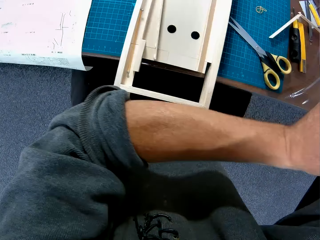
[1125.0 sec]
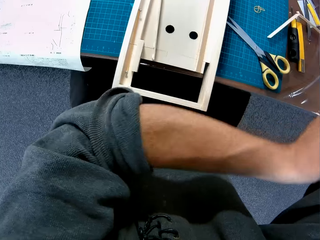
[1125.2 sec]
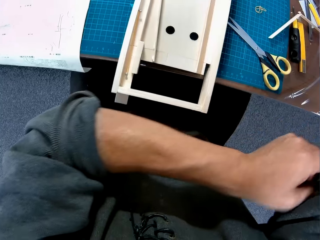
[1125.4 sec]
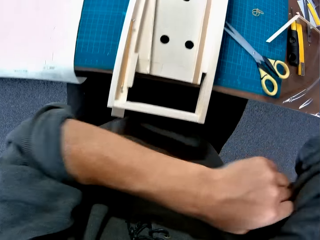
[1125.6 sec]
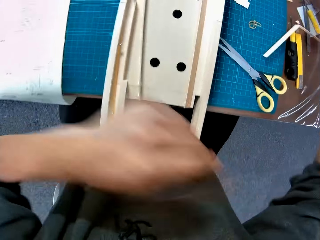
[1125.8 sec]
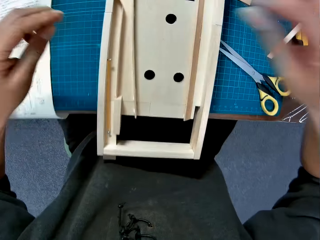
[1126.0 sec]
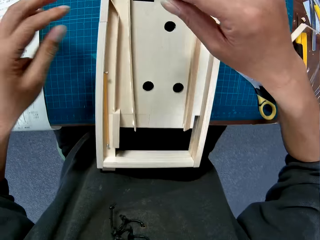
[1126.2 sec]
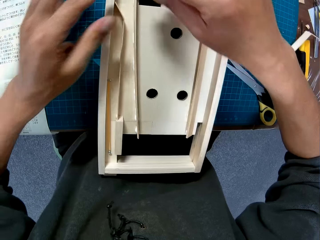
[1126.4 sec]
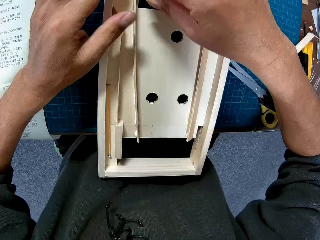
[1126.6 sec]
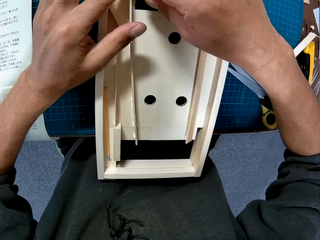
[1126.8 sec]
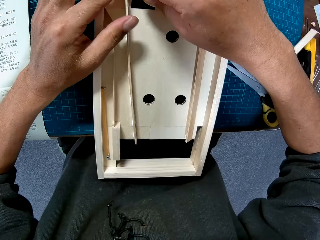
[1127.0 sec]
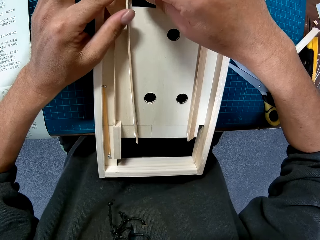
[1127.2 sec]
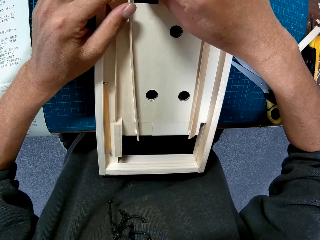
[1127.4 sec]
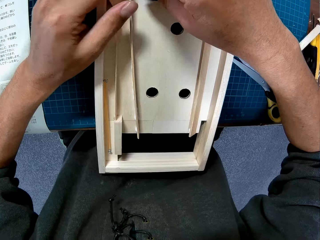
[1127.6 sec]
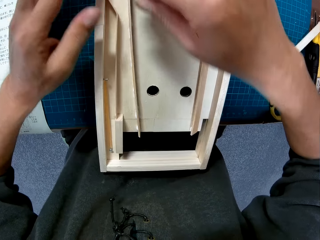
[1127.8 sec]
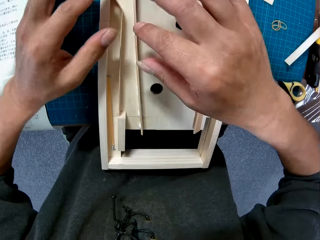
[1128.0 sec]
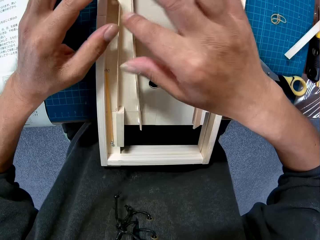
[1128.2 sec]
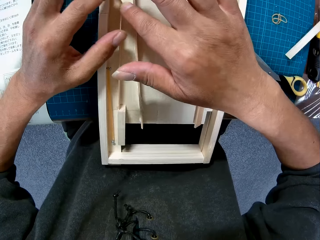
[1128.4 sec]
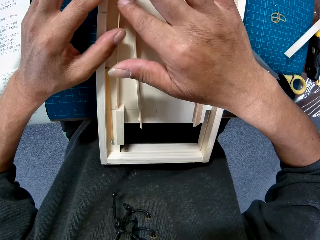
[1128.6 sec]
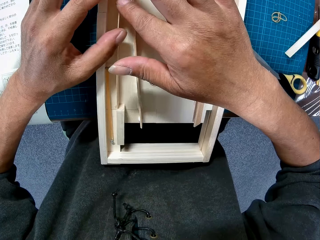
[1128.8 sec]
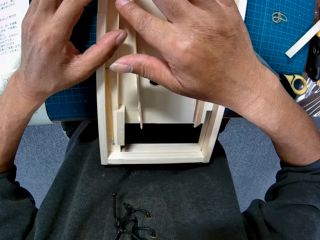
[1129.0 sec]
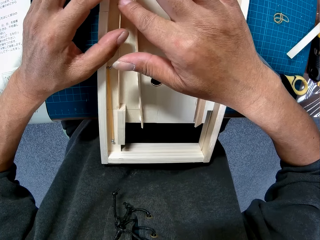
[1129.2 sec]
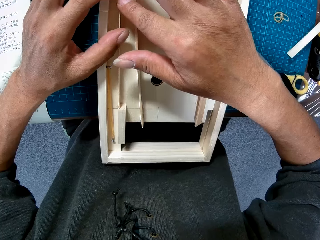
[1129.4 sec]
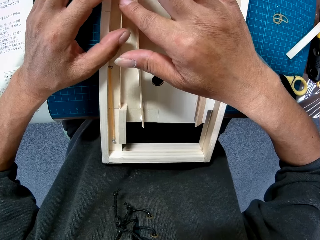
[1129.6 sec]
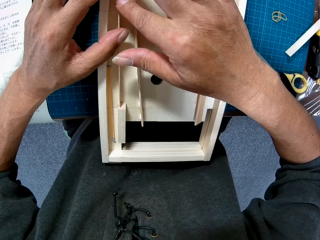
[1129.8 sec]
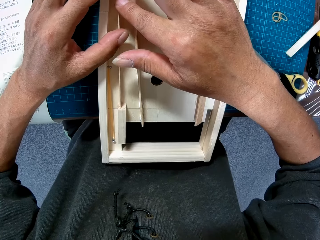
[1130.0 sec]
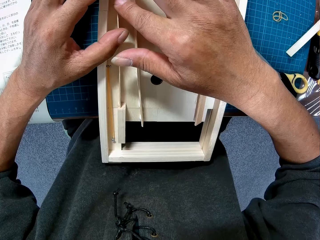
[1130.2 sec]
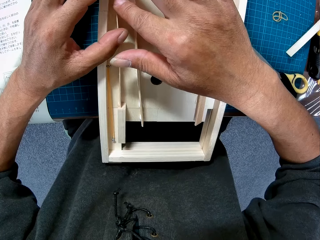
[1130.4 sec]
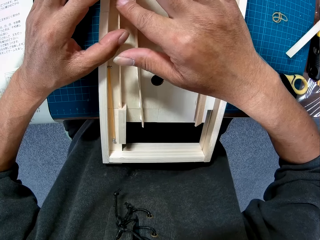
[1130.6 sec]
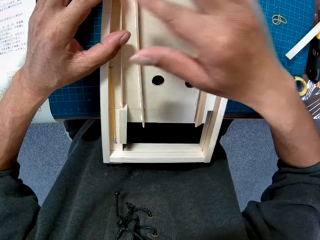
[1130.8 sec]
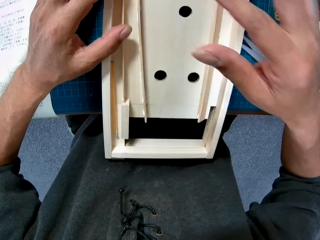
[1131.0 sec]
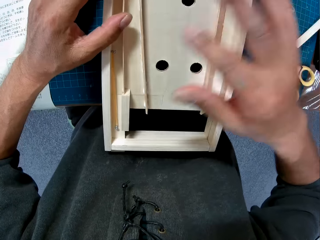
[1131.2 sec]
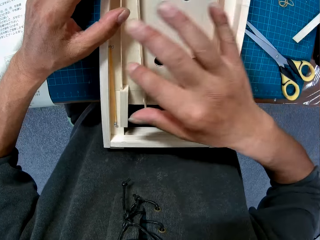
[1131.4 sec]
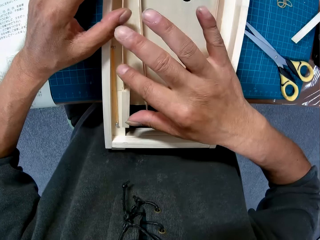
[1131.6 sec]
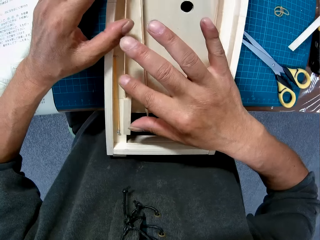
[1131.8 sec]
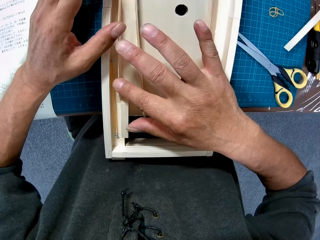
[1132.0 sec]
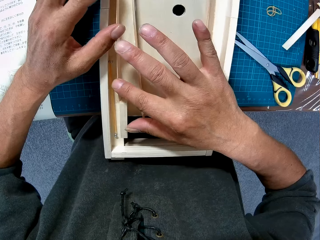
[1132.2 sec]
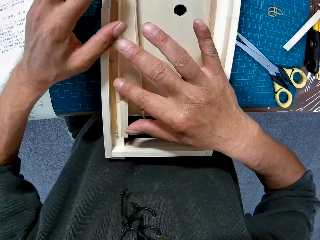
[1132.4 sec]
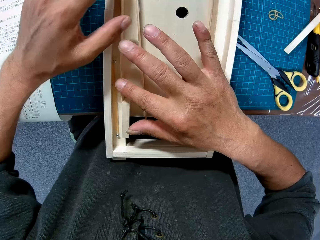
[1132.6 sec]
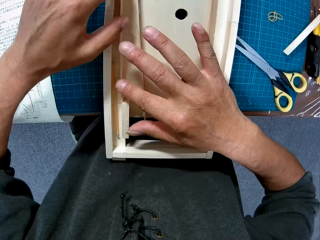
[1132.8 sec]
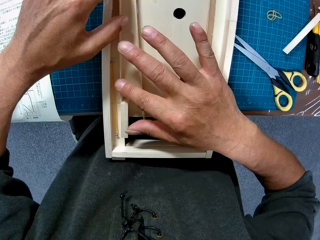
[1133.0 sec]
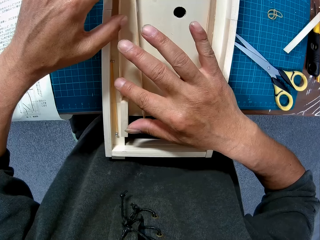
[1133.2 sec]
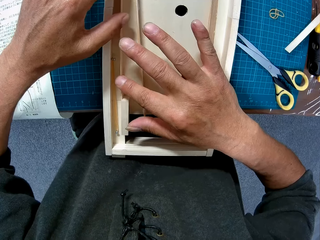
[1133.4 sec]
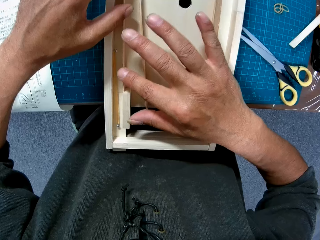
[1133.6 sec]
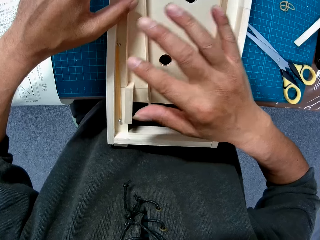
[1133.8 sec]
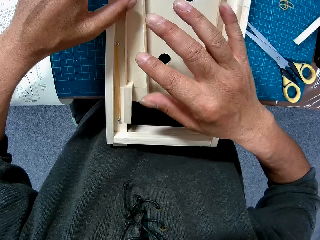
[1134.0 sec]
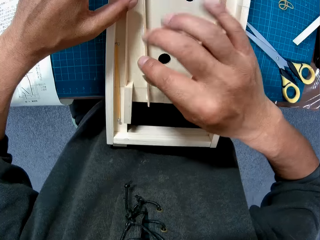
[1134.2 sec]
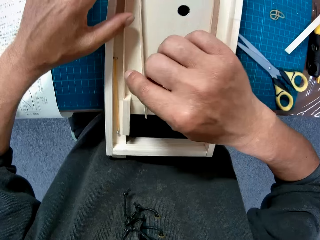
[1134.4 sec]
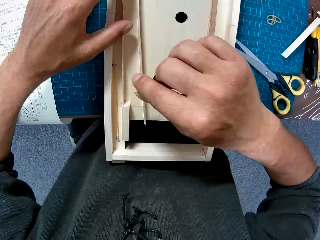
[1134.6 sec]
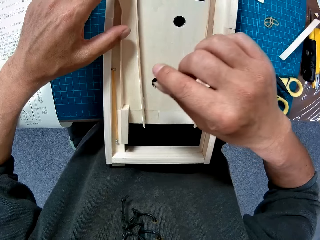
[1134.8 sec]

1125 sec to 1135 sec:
The camera wearer folds a cloth on a hand. They adjust the pieces of wood in the wooden model.

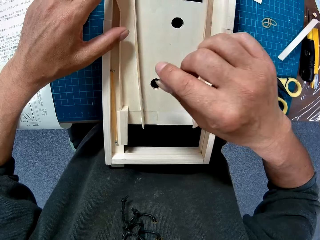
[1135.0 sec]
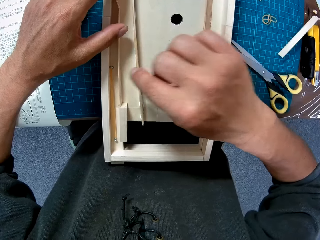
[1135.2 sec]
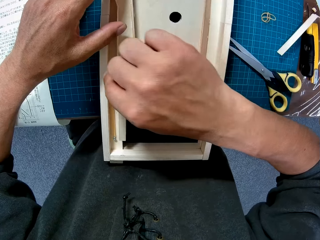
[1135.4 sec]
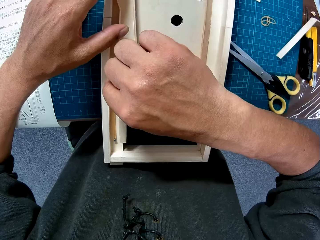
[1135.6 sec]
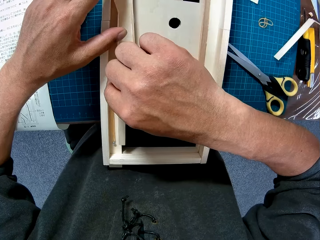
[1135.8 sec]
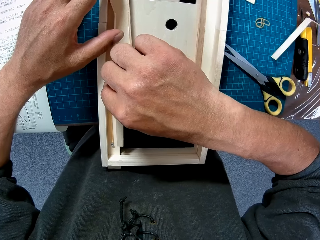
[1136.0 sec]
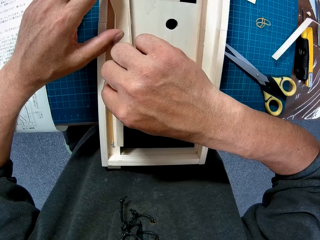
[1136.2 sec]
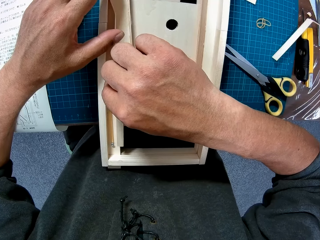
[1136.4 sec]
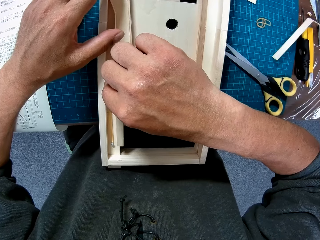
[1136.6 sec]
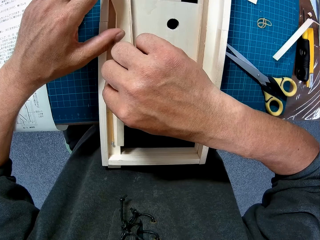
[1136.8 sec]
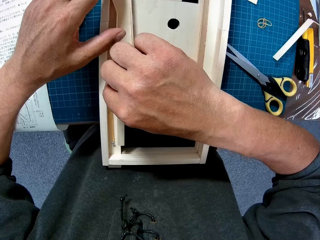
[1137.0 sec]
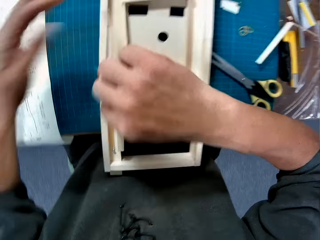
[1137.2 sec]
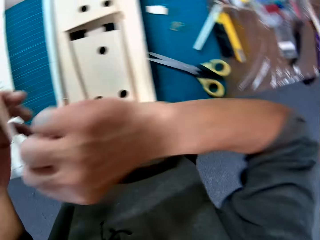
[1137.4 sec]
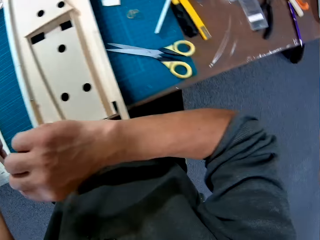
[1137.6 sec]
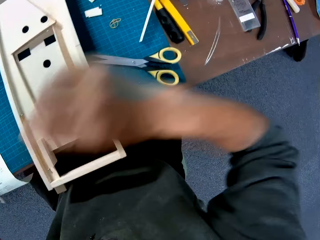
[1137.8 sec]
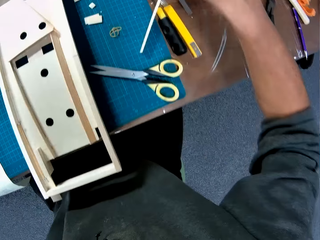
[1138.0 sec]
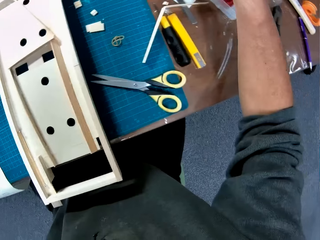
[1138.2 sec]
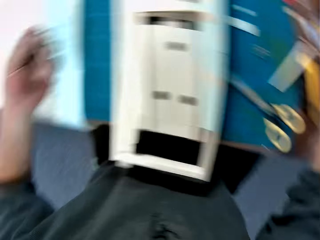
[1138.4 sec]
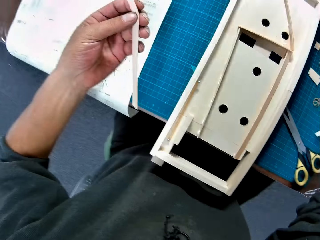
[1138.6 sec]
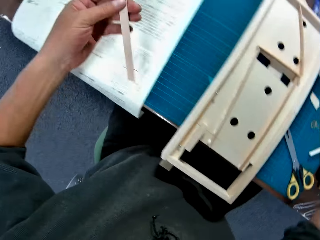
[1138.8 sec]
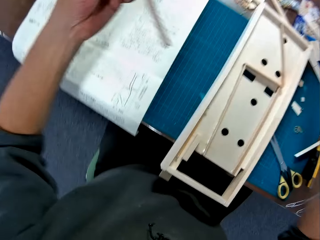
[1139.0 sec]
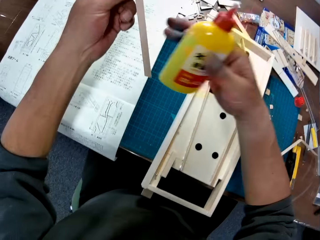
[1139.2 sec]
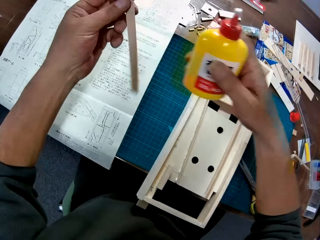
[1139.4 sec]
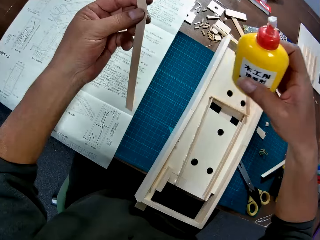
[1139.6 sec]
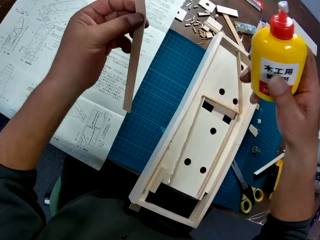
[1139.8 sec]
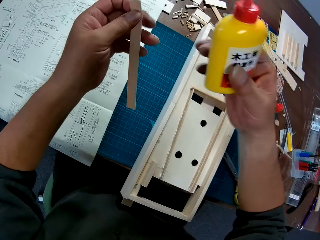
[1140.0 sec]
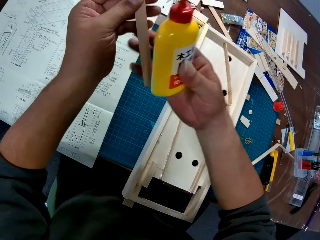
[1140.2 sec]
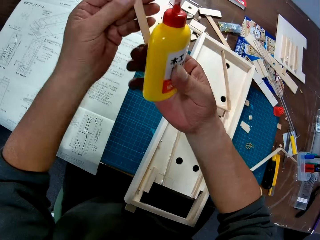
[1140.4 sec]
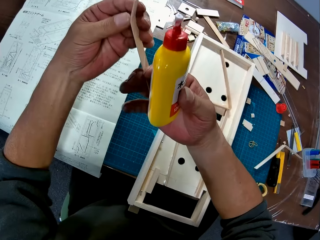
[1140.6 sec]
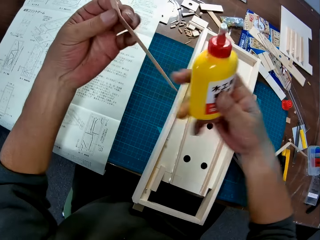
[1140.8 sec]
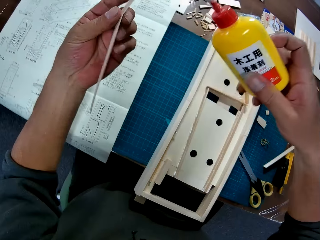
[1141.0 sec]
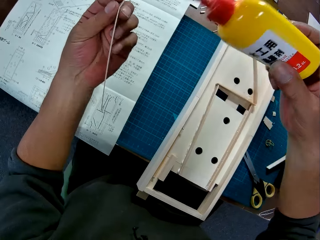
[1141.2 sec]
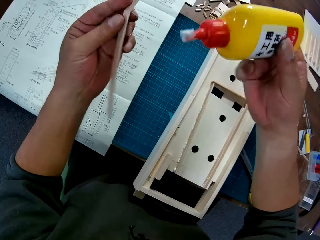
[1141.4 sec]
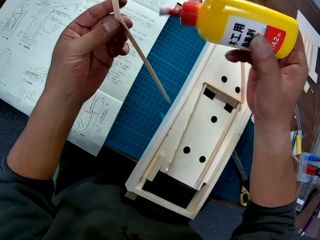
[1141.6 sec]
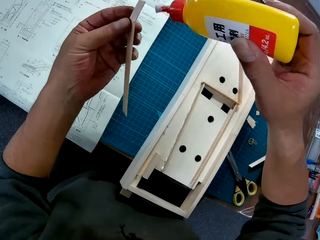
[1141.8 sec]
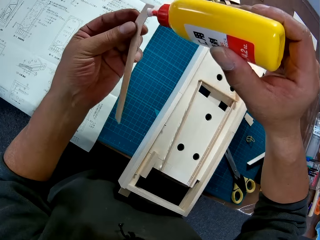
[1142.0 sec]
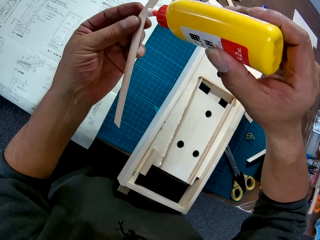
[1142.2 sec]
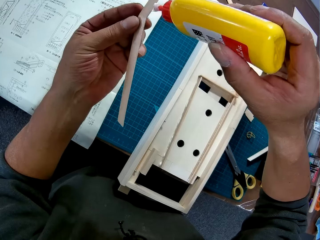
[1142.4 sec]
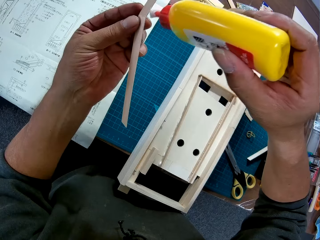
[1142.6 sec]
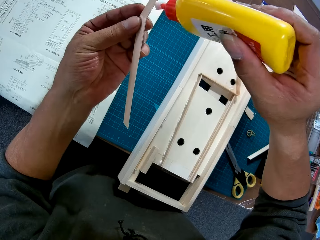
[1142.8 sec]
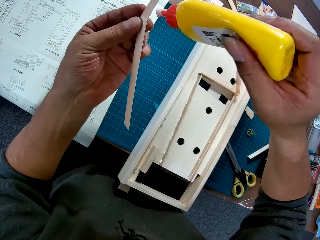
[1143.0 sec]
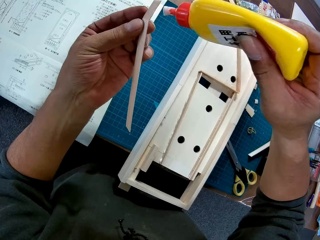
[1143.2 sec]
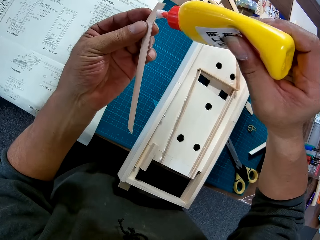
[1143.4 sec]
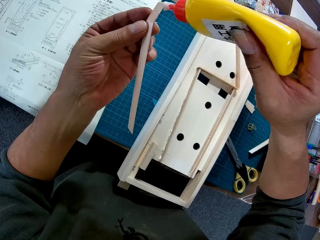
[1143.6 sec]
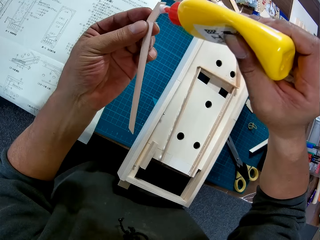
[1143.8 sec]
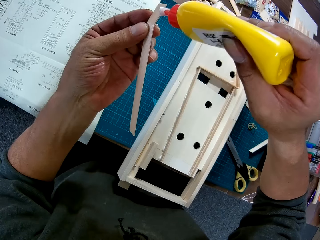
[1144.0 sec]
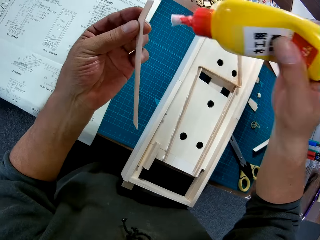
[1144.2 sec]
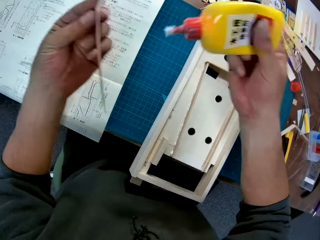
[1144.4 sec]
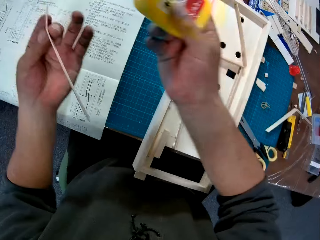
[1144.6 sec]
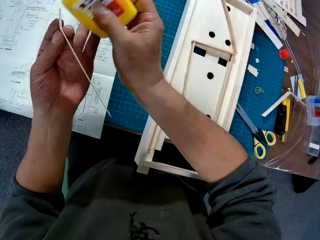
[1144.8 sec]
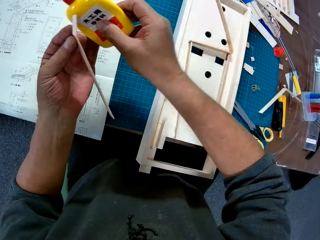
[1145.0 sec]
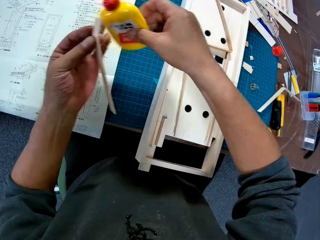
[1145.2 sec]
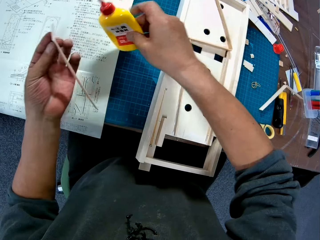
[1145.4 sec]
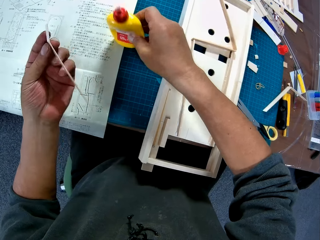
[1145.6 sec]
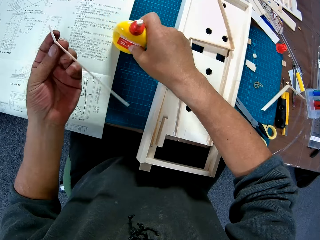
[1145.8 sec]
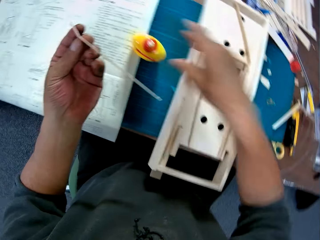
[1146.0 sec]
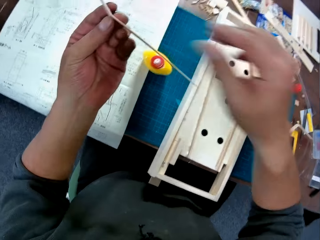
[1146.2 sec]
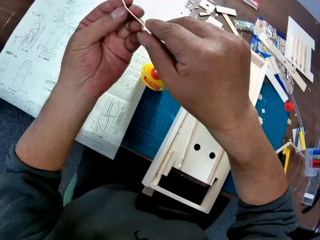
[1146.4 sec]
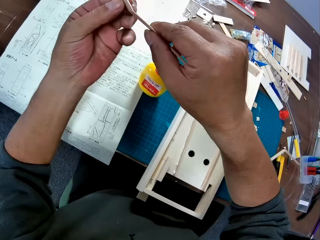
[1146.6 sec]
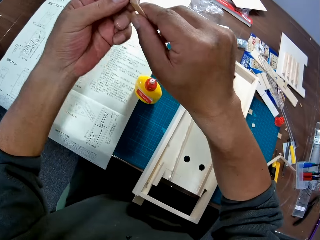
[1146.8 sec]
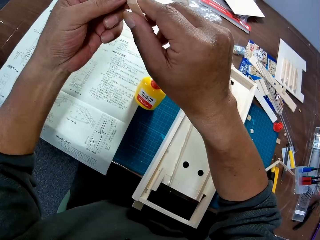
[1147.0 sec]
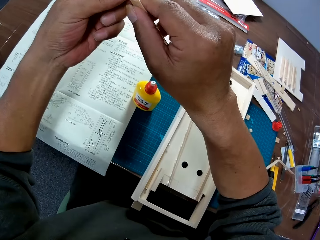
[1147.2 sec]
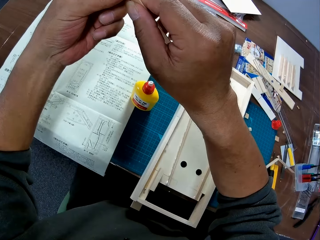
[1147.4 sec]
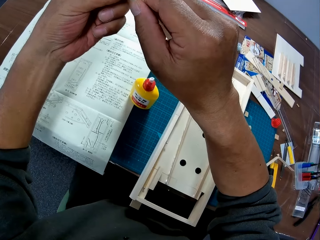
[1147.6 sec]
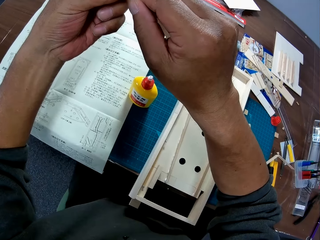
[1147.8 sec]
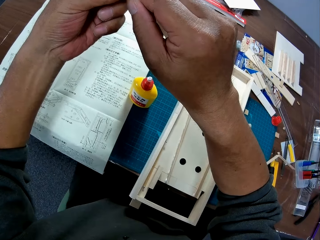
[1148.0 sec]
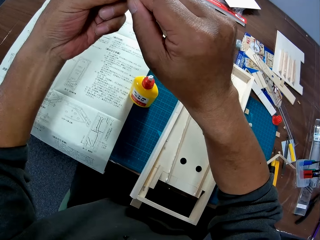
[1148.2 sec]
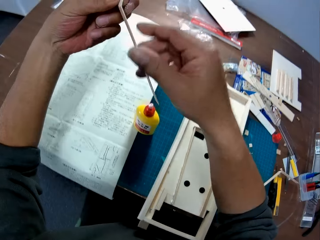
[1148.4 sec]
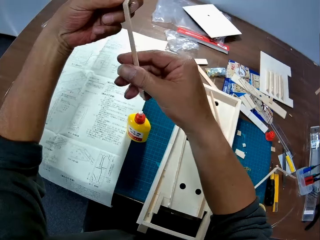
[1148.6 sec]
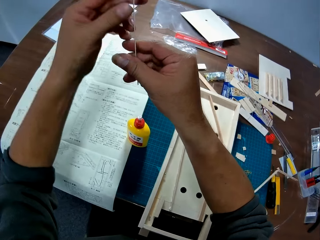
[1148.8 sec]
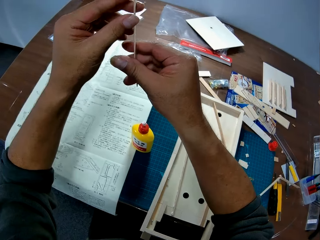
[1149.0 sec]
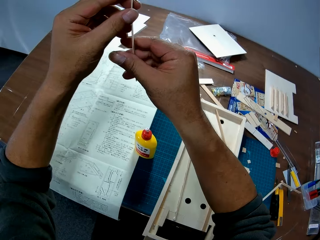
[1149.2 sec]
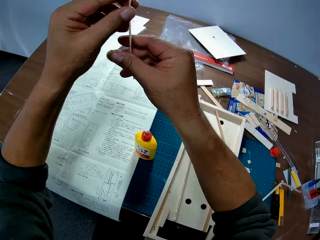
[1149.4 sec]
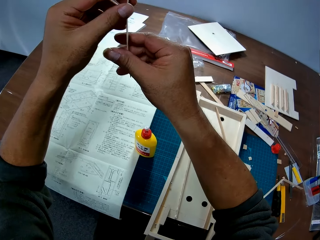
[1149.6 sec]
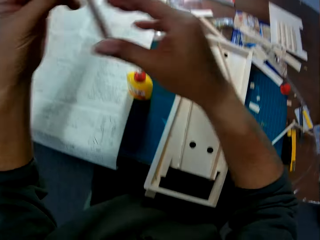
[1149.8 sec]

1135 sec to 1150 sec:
The camera wearer picks a piece of wood or paperboard from the wooden model with his left hand. He picks up a glue bottle from a table with his right hand. He applies super glue from the bottle to the piece of wood. He drops the bottle on the table with his right hand. He bends the piece of wood with both hands. He cuts the piece of paperboard with a hand.
